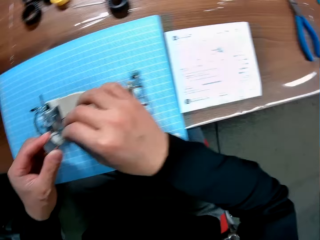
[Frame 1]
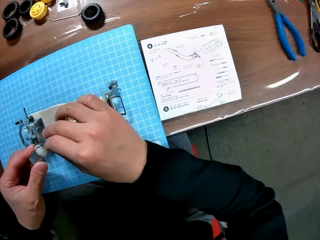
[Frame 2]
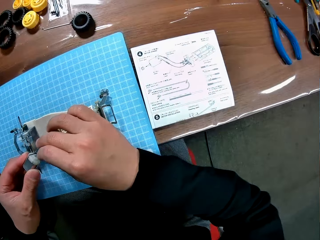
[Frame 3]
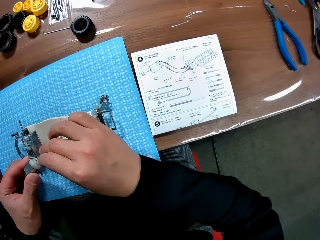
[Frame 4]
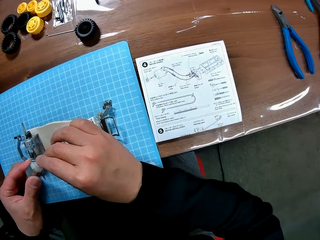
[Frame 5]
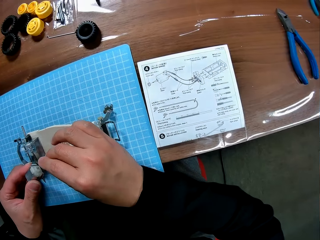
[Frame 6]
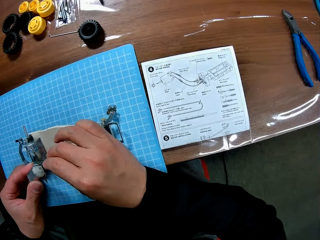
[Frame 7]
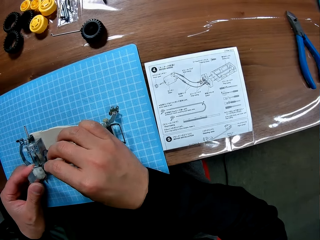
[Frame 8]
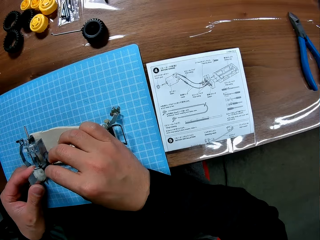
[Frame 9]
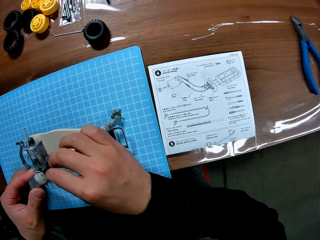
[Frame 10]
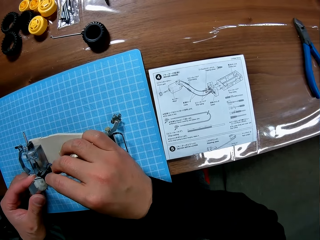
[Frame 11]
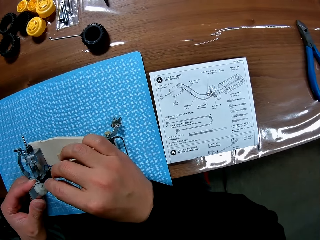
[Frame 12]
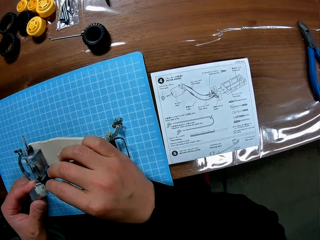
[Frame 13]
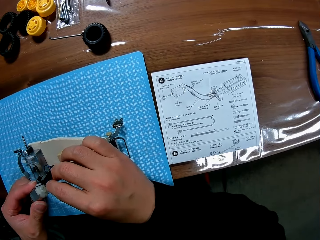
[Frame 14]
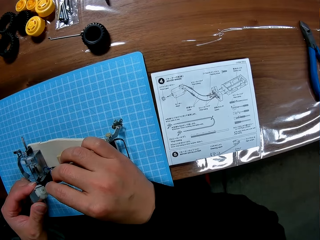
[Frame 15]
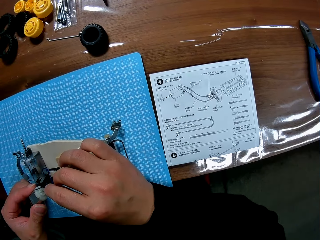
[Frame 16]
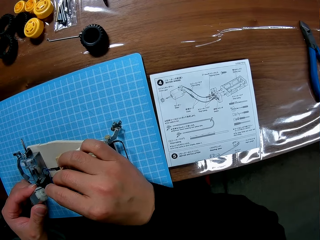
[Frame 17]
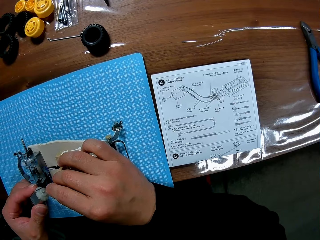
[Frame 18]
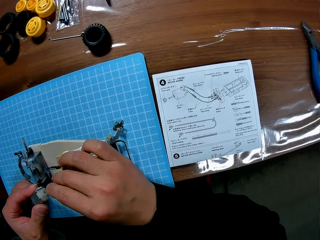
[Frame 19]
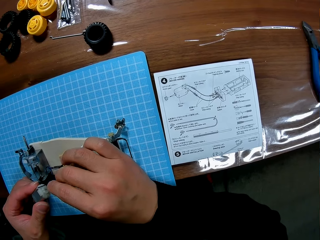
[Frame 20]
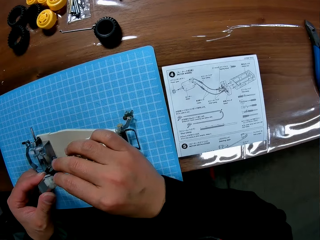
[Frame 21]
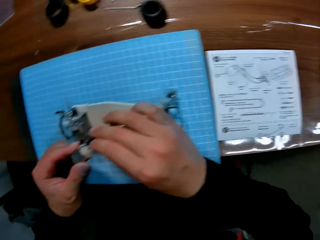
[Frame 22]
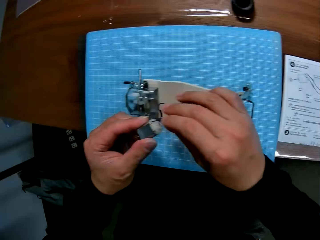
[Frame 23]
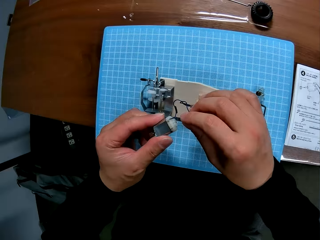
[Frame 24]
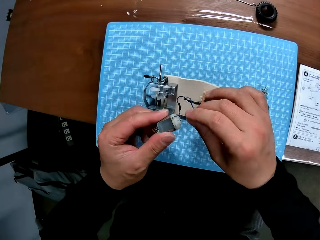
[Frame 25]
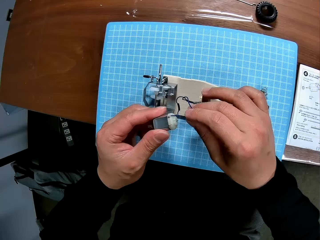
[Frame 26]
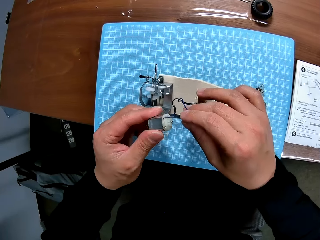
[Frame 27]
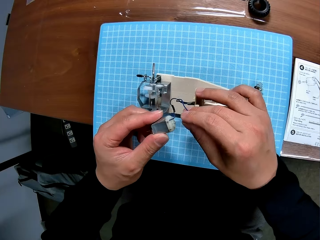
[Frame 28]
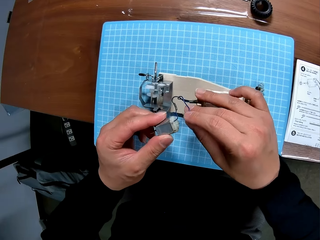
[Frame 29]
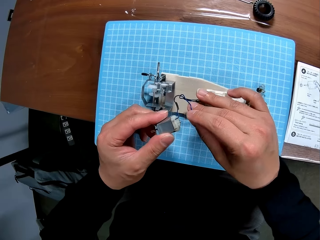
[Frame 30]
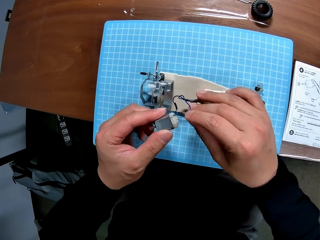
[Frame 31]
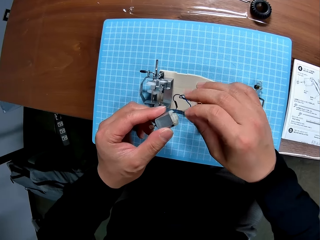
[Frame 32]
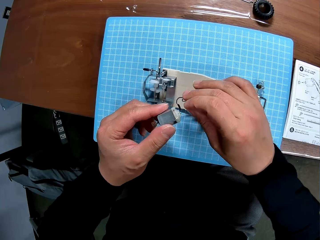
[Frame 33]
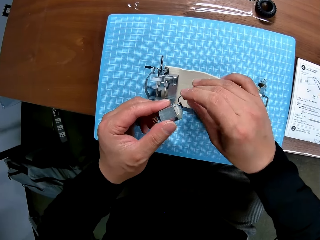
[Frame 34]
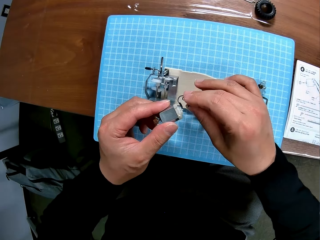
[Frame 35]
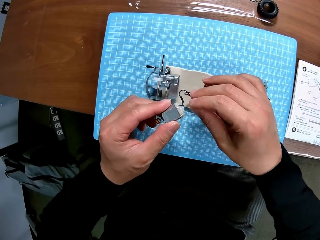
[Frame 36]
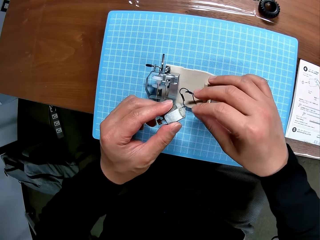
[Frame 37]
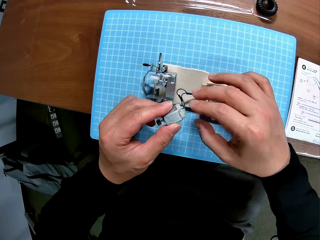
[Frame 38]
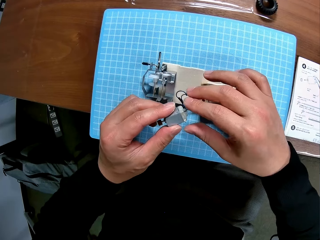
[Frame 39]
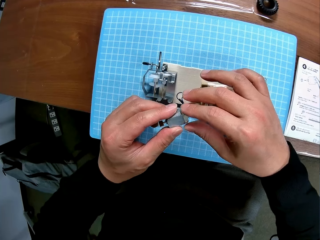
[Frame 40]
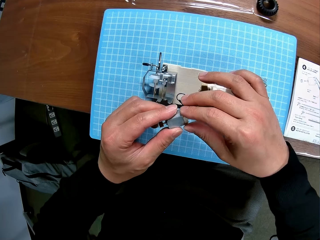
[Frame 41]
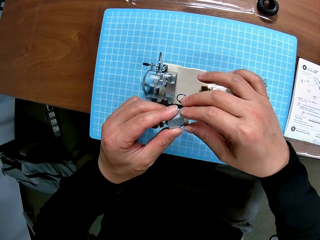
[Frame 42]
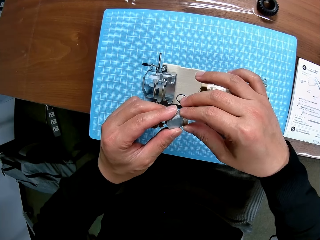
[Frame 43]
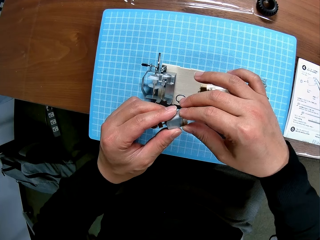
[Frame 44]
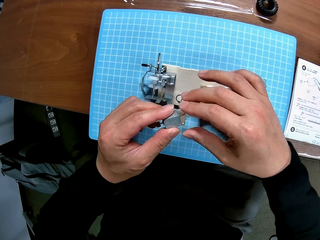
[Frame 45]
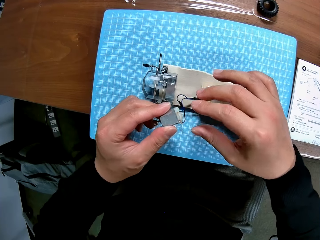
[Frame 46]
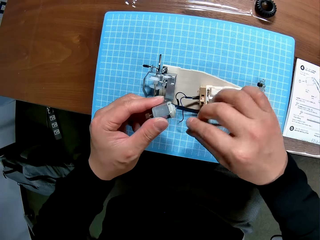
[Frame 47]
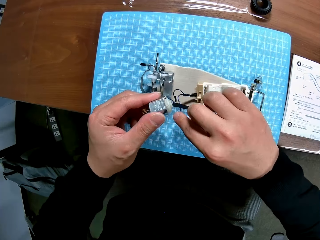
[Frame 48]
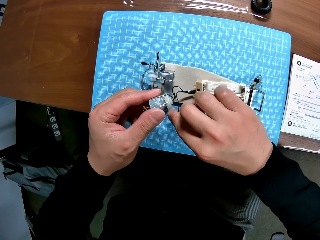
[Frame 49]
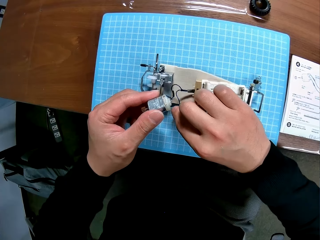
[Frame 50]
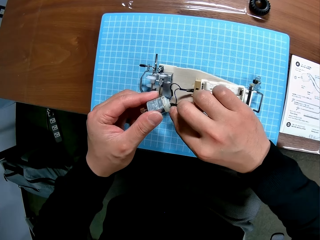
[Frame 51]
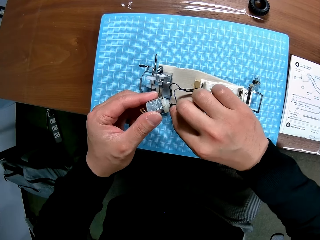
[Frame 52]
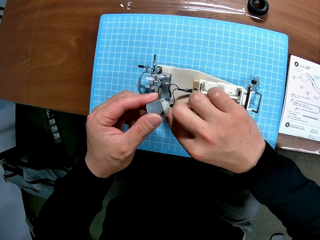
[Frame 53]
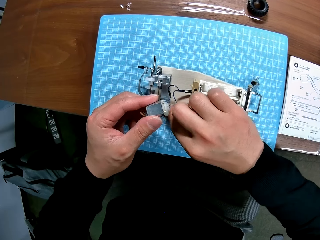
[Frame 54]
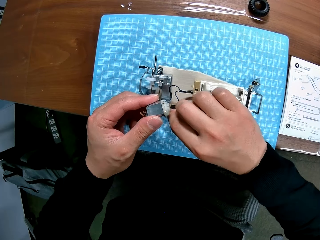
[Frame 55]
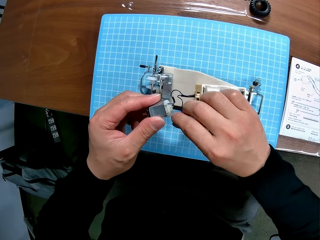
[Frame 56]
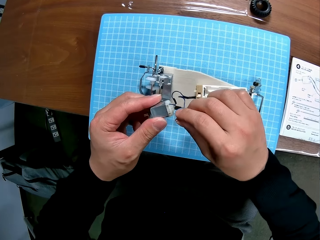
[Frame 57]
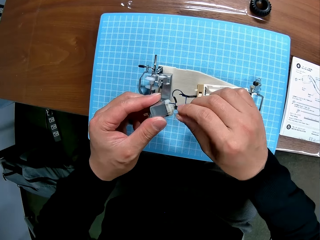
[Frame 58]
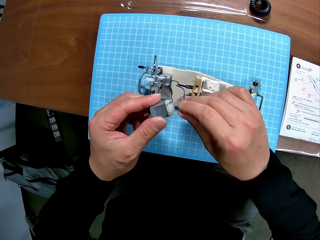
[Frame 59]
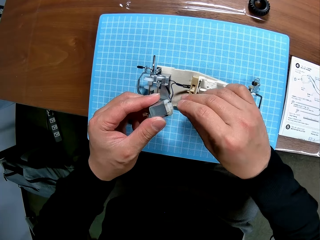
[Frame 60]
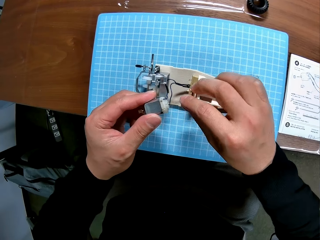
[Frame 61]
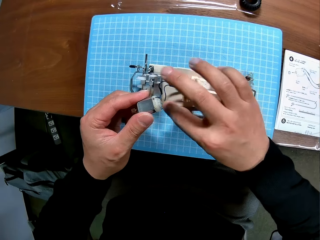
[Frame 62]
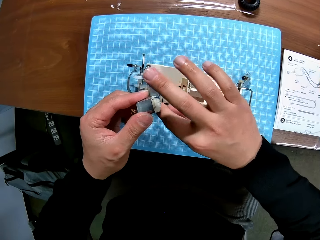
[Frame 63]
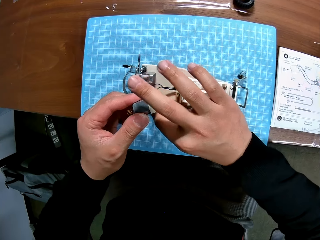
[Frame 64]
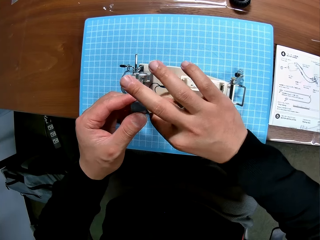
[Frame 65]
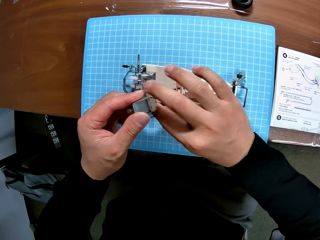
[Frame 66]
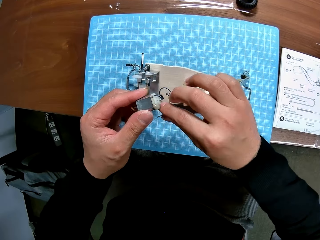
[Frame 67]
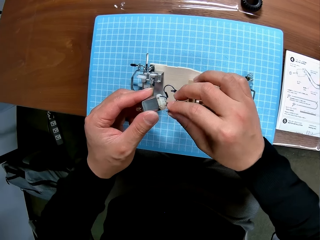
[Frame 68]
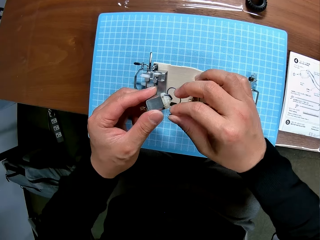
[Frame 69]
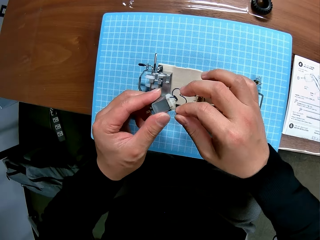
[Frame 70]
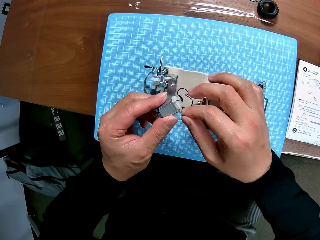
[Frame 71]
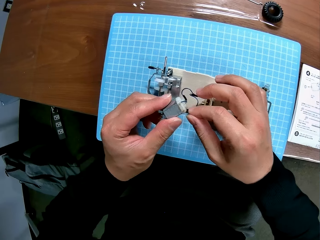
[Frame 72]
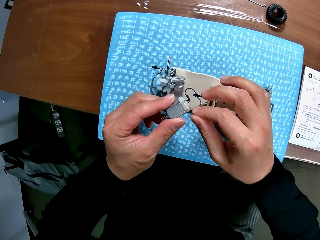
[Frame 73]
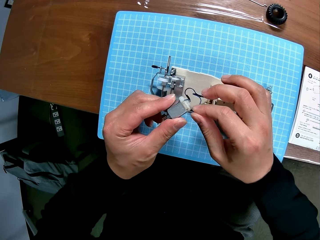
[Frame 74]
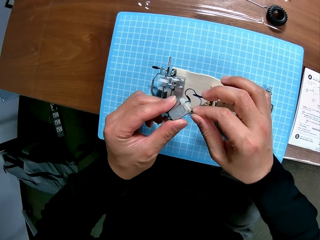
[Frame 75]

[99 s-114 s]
The camera wearer holds the wire of the device with his left hand. He refers to the buggy car chassis set manual. He fits the cable wire on a motor terminal. He adjusts the electric motor of the device with his hands. He holds the wire of the device with his left hand. He holds it again.

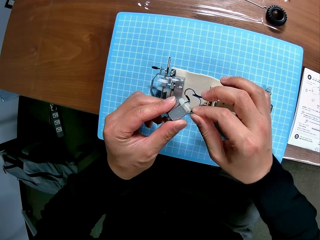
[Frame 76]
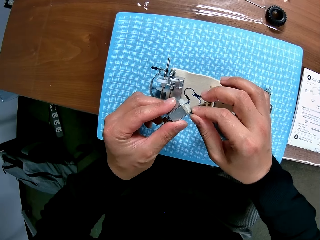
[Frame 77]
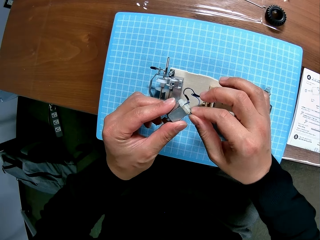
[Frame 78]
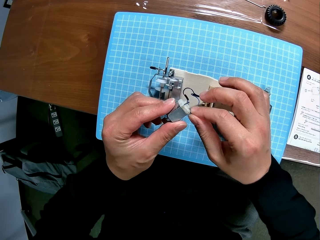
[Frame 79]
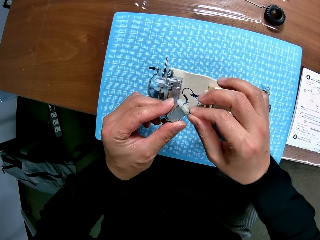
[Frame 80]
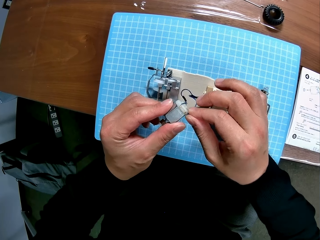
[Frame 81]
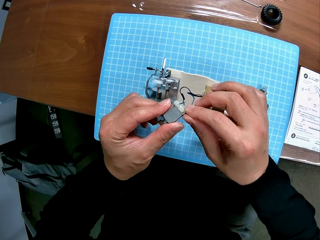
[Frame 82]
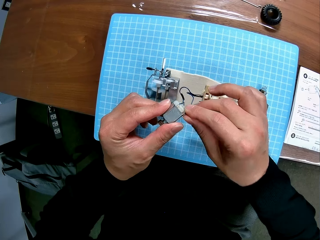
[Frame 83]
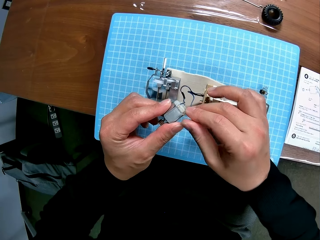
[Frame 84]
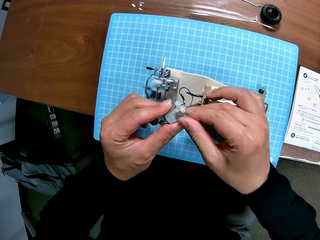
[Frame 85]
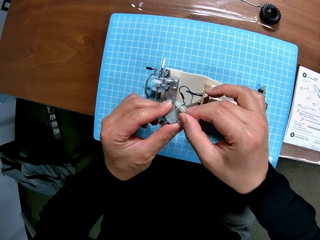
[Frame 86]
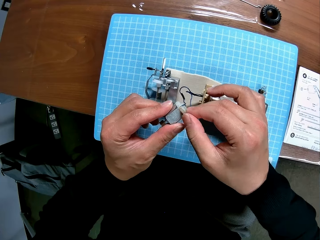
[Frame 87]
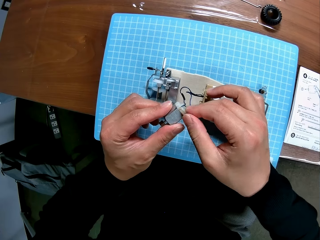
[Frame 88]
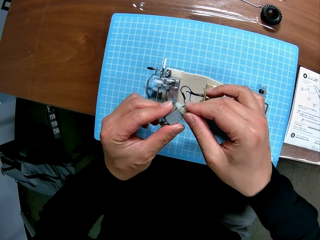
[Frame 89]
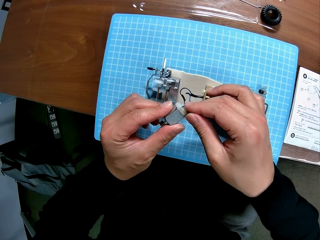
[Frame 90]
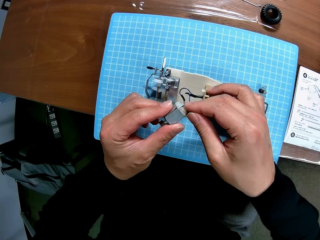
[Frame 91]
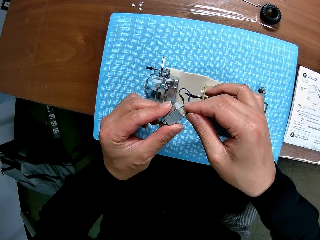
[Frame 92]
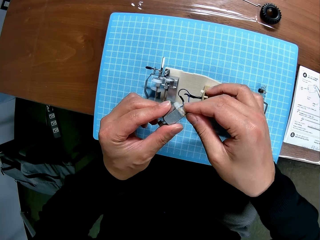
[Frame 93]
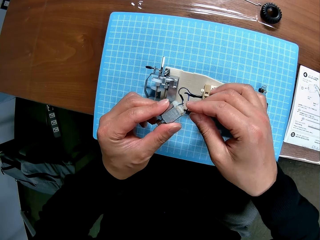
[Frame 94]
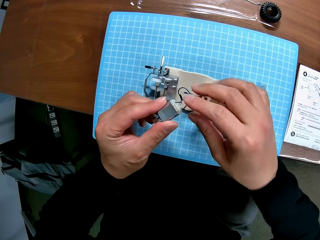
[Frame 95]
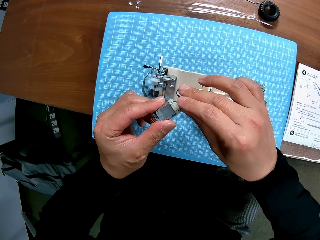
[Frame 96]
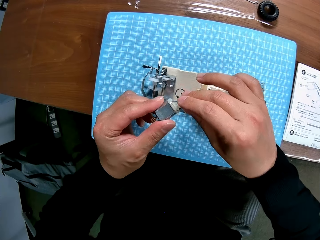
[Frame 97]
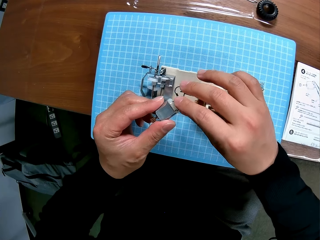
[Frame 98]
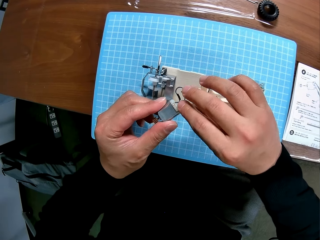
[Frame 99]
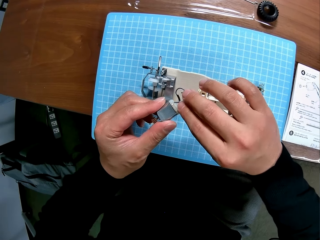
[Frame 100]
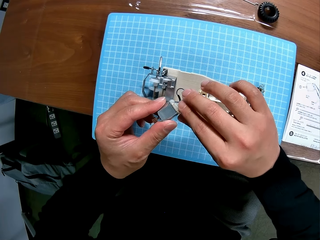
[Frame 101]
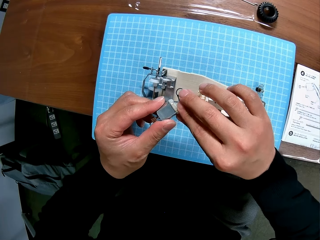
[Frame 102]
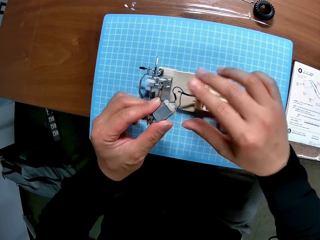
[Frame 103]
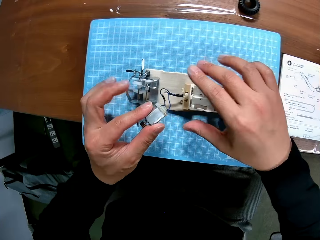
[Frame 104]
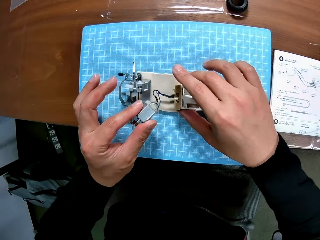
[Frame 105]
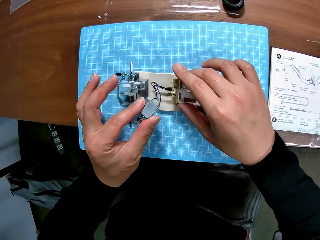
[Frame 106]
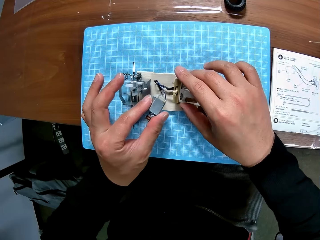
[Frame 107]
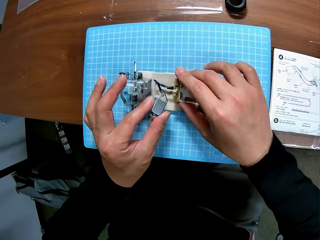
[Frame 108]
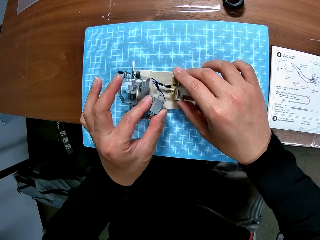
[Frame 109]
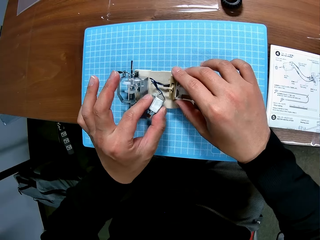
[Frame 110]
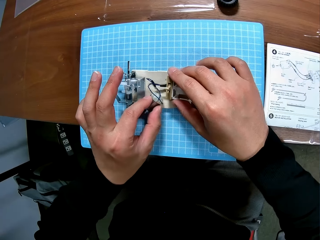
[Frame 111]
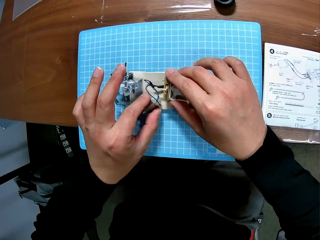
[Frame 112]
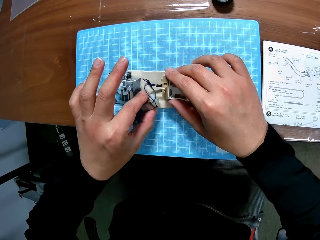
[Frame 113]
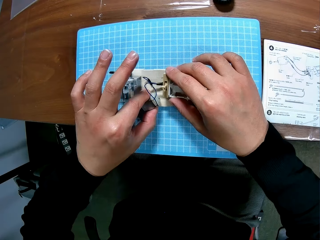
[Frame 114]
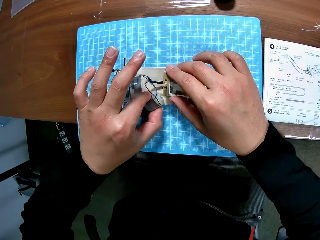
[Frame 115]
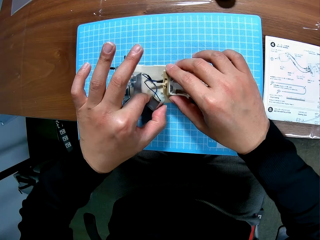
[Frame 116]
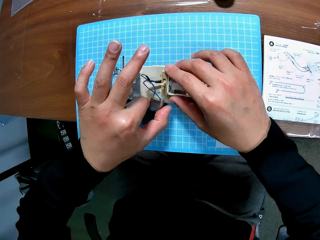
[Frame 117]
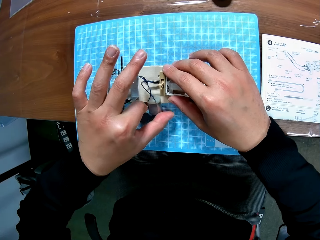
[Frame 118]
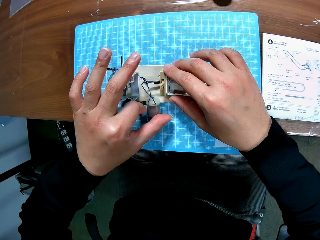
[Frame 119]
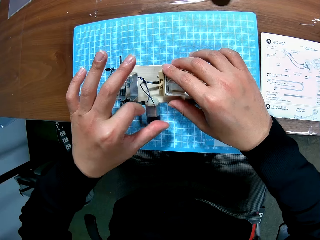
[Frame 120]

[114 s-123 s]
The camera wearer fixes the wire on the electric motor of the device with his right hand. He ties the wire. He places the motor on the chassis.
